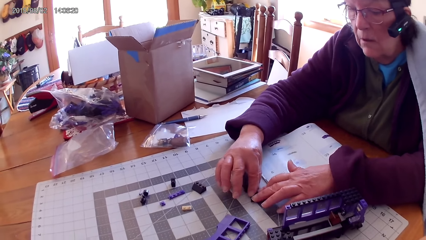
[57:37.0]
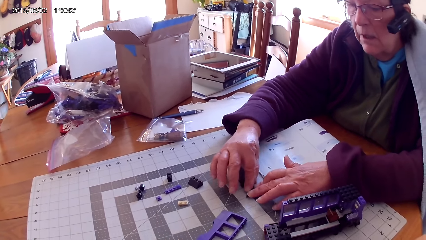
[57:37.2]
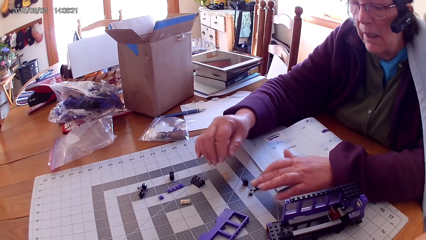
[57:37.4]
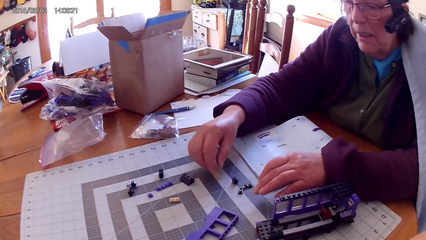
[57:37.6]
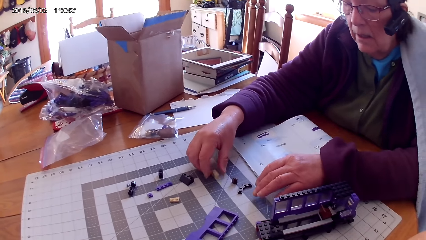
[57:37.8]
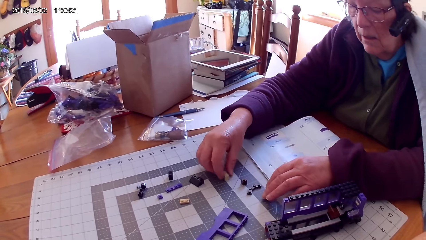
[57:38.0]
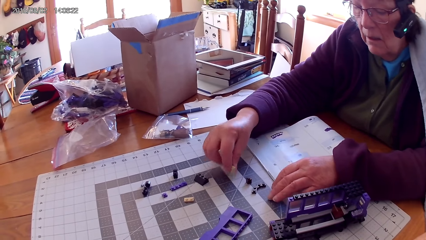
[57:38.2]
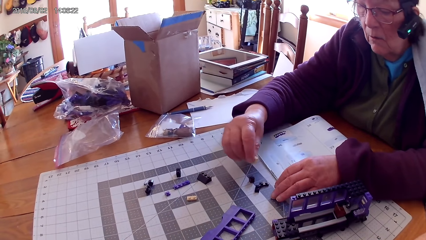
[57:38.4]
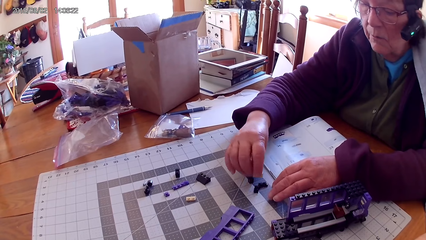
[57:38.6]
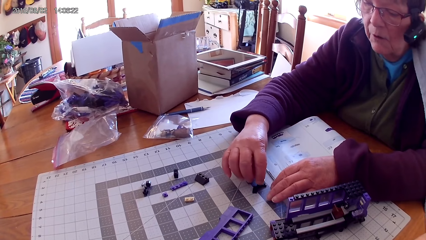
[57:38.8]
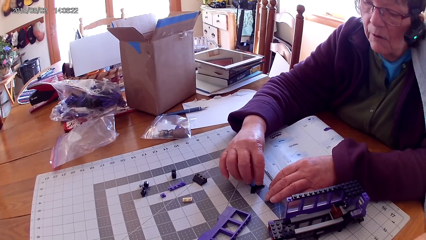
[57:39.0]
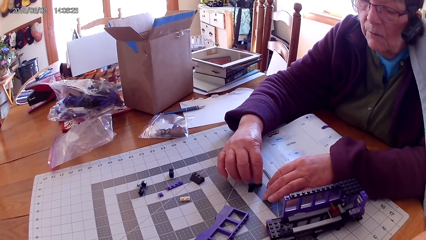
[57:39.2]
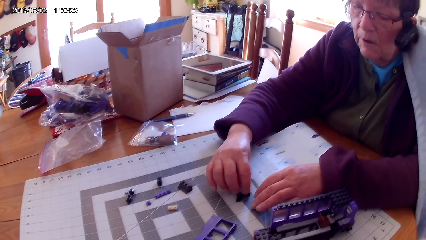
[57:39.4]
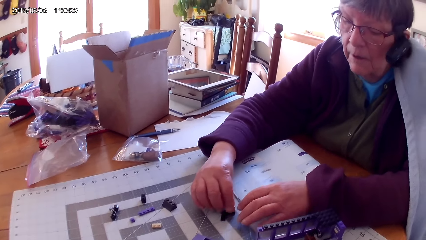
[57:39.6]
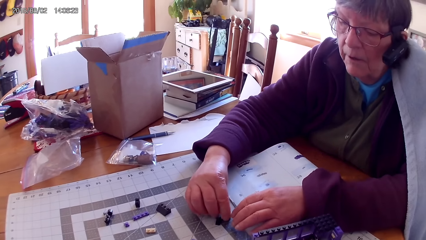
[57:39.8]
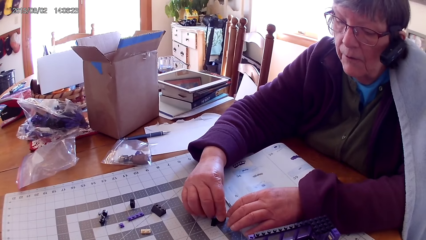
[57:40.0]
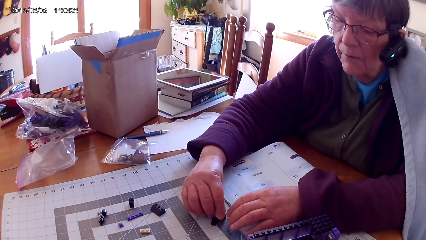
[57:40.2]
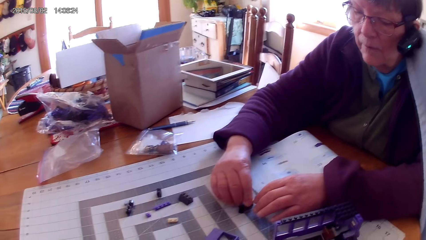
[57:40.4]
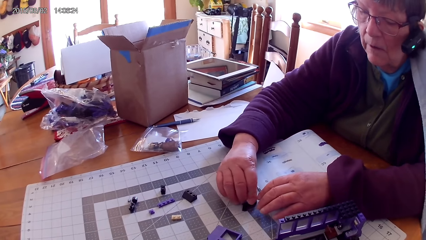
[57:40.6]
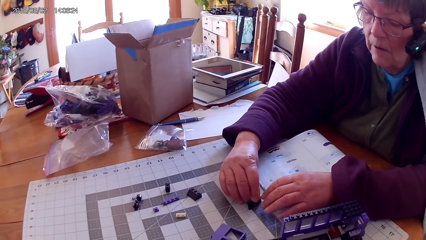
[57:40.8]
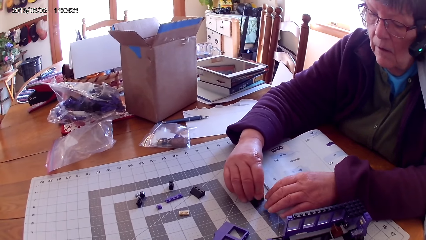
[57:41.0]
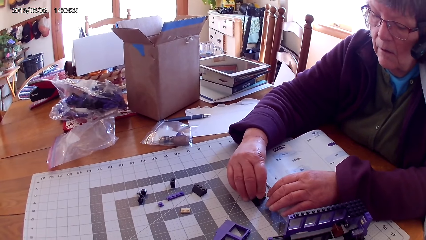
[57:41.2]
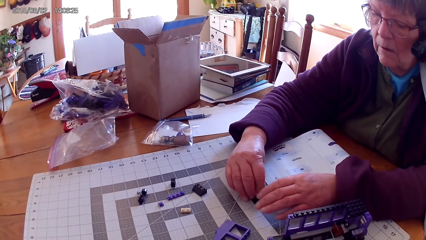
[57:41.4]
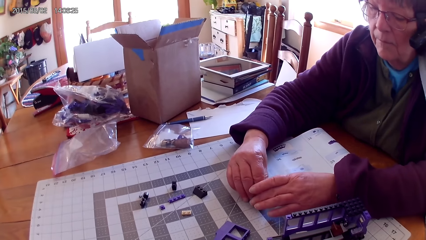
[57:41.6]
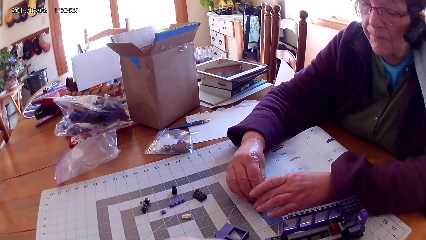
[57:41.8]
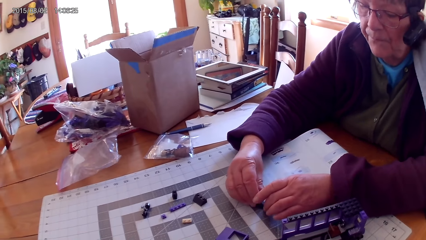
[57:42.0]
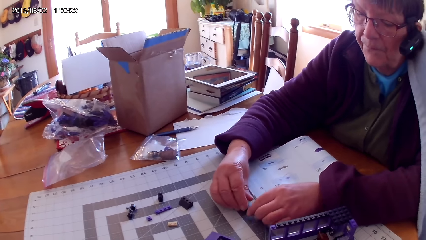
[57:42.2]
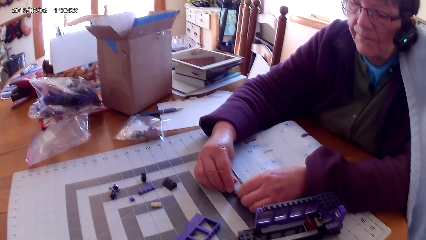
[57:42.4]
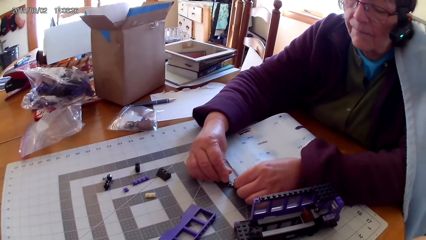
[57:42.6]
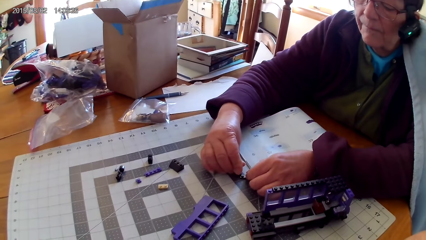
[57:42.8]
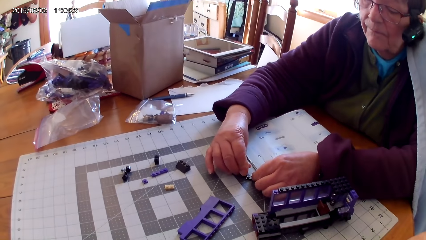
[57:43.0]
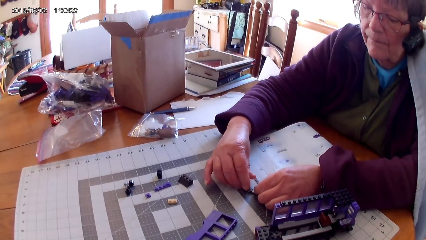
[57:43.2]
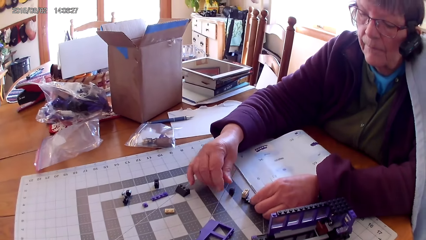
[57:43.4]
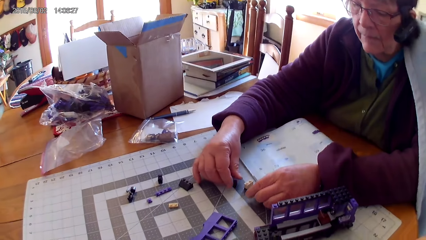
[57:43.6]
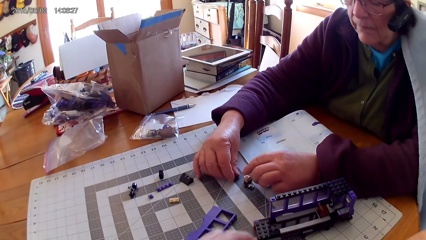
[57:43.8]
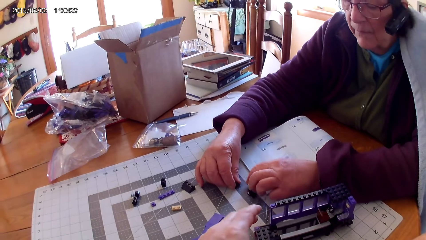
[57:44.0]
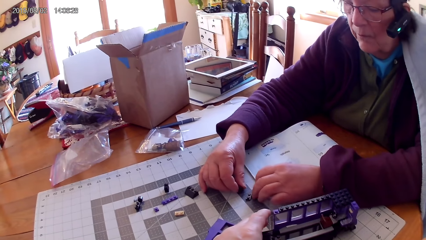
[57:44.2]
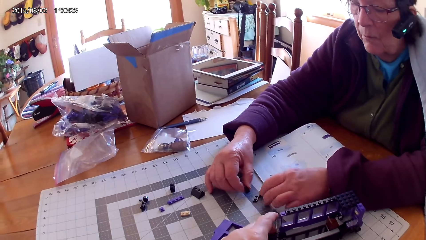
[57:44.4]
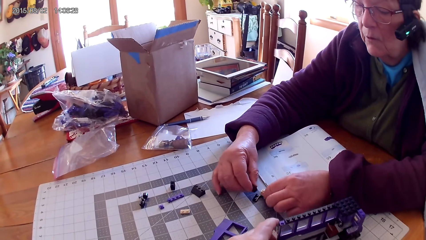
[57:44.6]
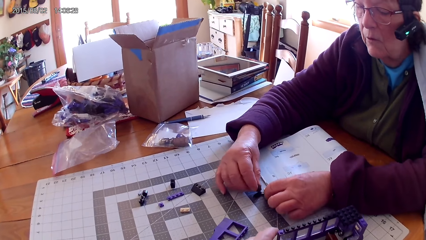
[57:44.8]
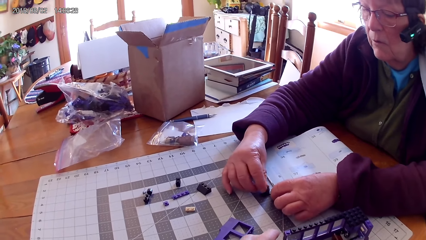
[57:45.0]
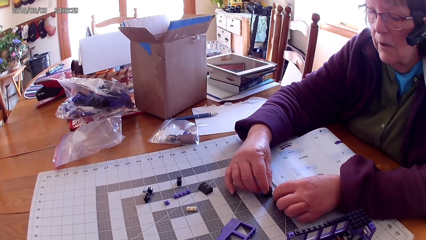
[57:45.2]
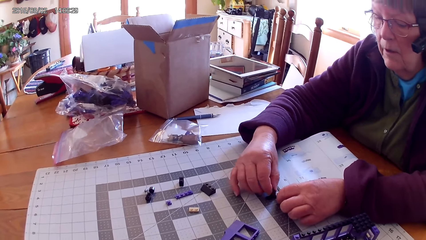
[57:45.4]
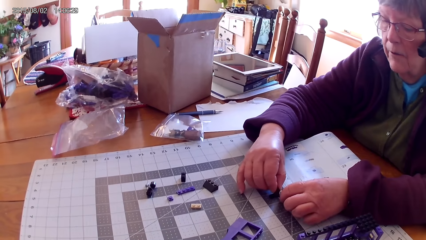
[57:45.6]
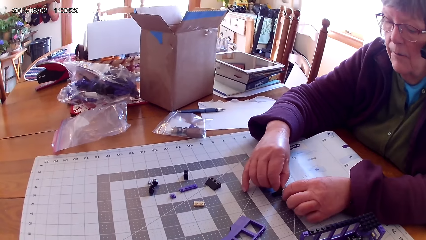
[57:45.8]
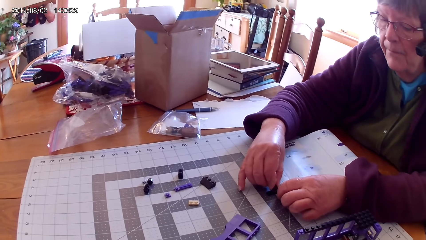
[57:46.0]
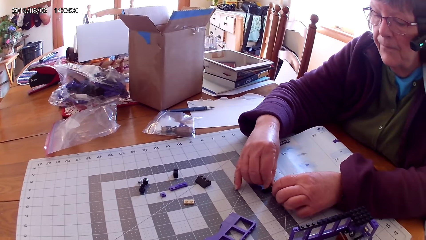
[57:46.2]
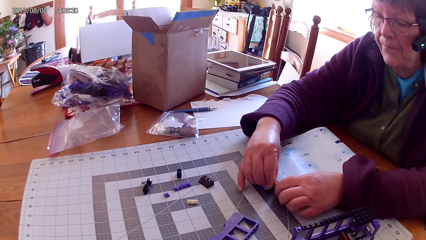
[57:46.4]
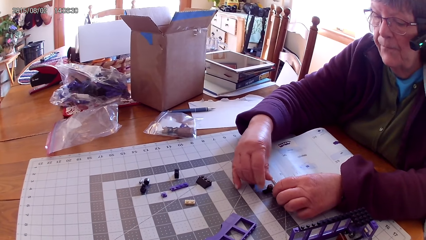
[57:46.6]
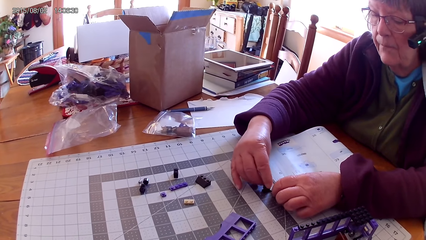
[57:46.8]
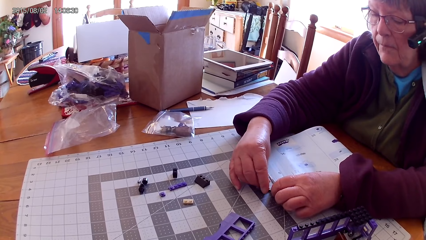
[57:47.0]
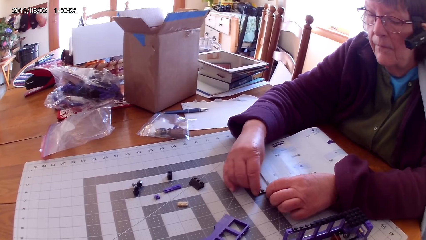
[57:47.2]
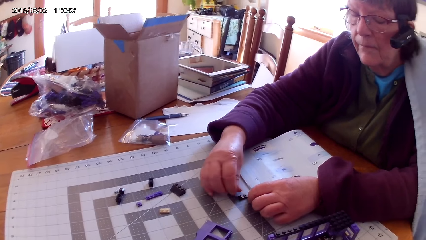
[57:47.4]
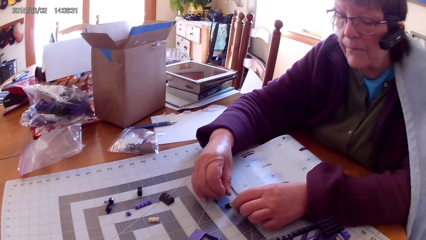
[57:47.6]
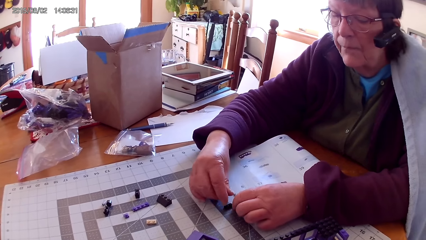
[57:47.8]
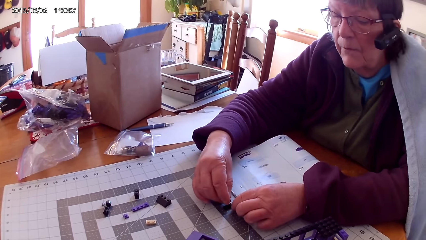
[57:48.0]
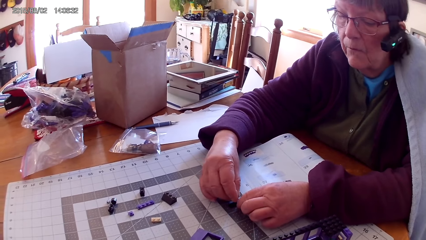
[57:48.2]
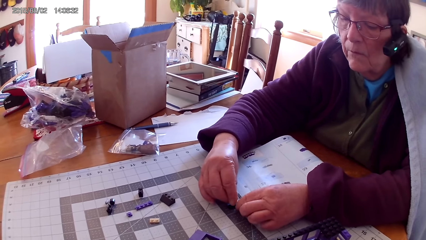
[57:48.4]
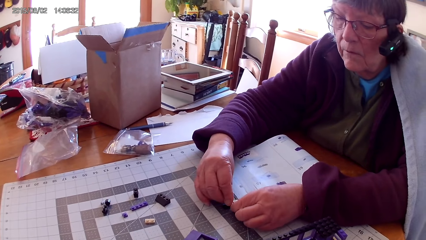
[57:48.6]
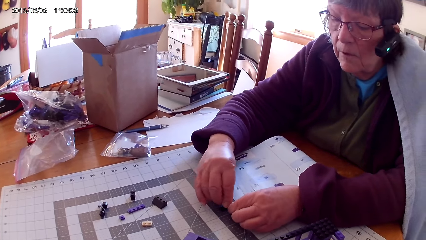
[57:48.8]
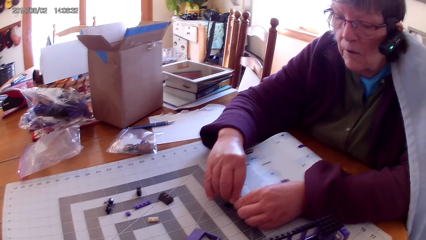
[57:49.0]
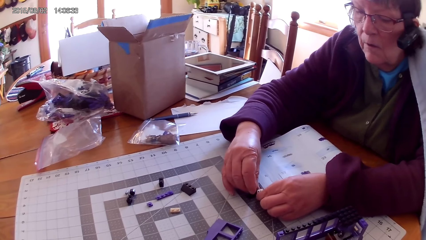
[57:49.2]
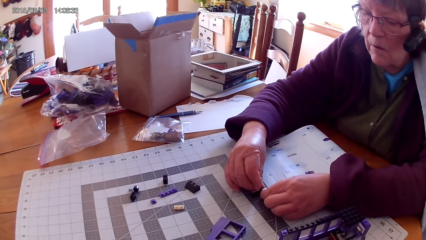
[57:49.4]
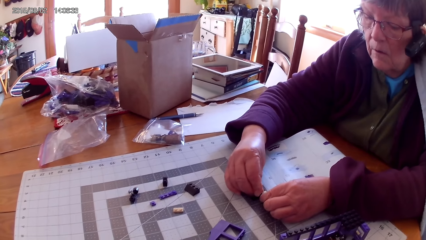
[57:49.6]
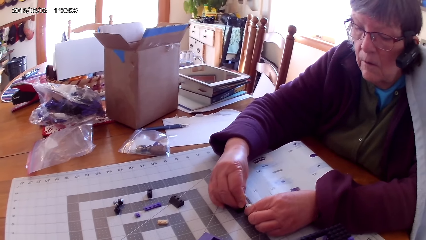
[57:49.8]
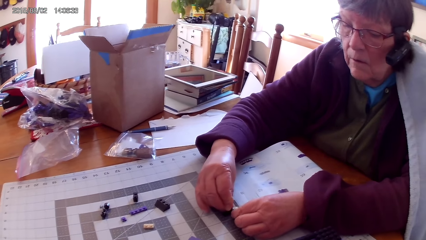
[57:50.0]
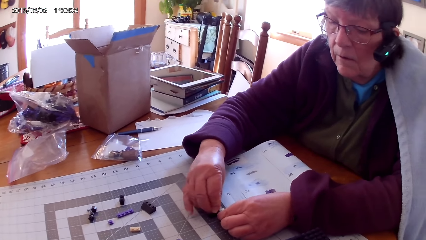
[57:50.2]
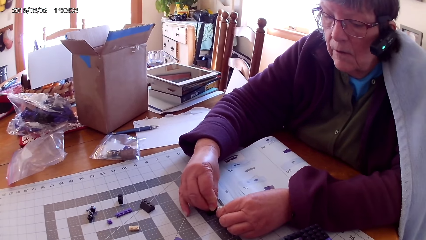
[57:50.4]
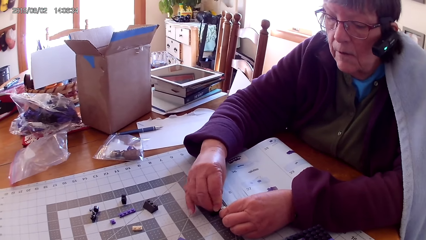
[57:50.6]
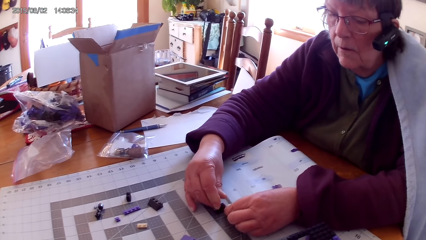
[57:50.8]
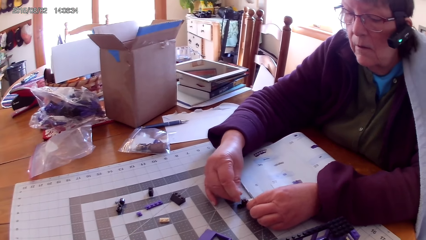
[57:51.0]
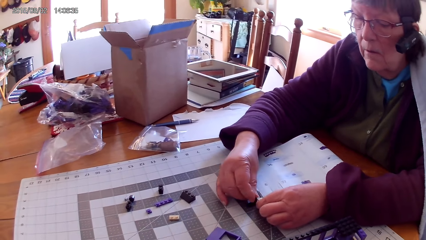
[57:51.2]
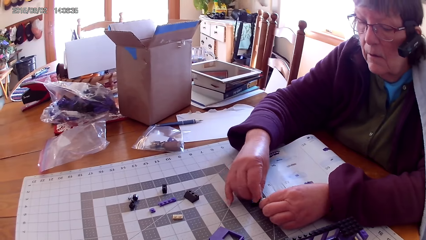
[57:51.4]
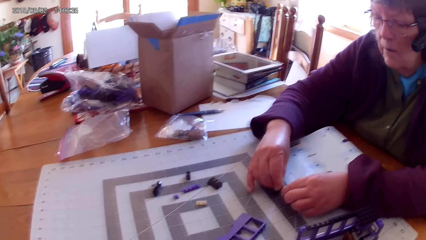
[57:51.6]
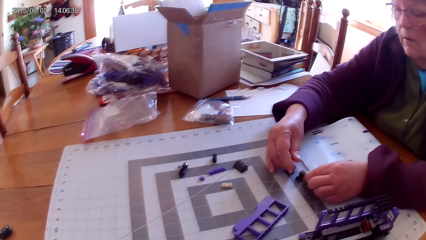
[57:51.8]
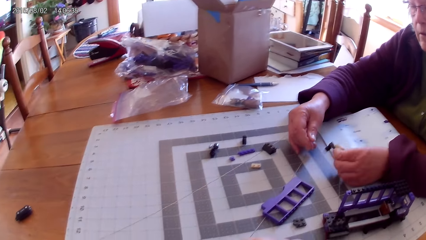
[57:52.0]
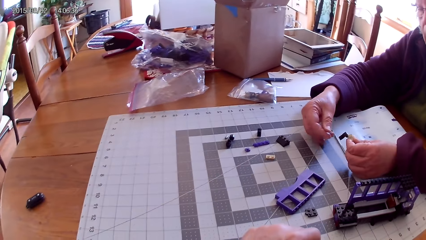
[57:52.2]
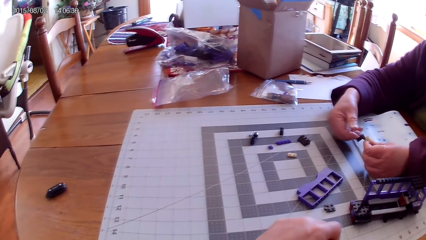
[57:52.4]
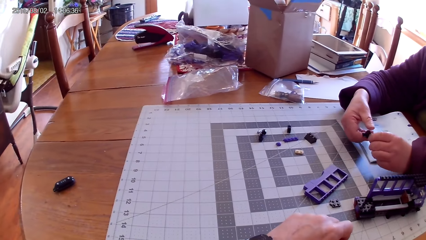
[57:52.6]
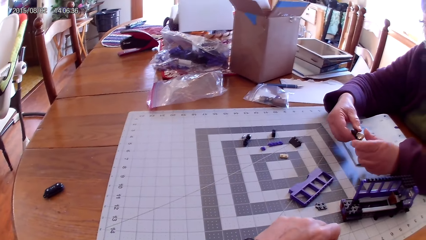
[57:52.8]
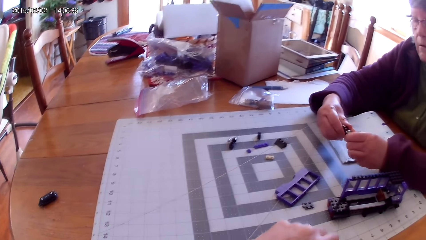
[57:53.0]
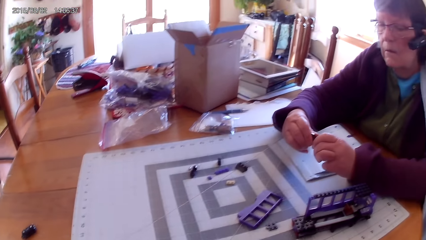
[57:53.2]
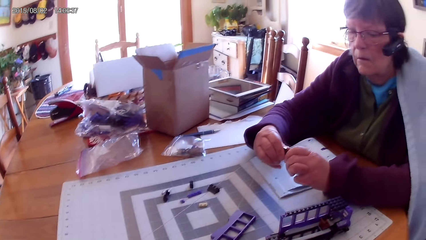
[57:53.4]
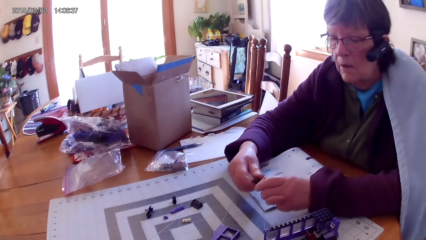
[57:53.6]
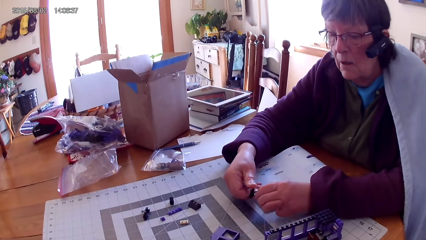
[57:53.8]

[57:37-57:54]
A lady touches the lego piece. The lady joins the plastic interlocking blocks, picks up the lego piece and fixes the lego piece. The camera wearer moves the interlocked toy on the table. They pick up the lego box. The lady fixes the lego piece and lifts the plastic interlocking blocks. The camera wearer looks around.
